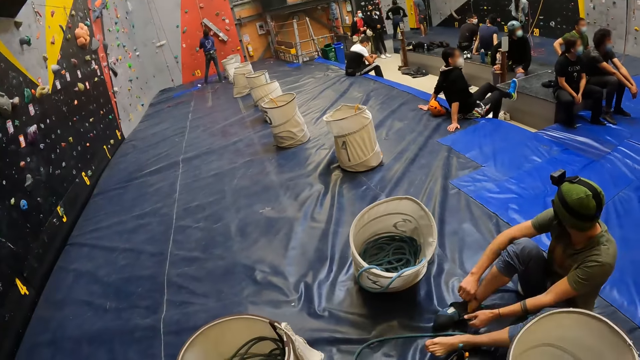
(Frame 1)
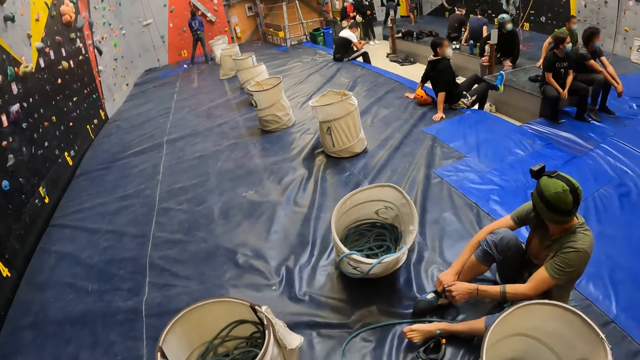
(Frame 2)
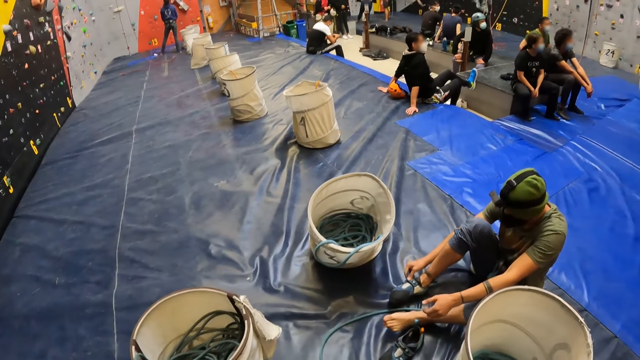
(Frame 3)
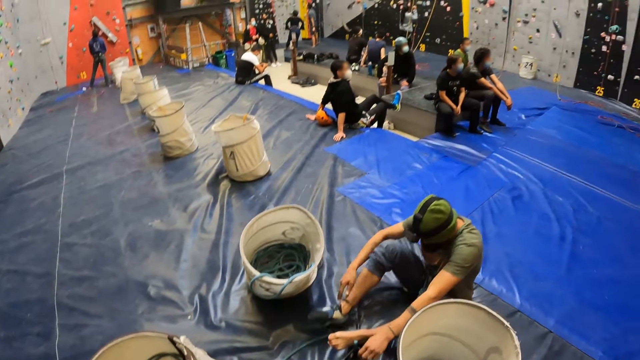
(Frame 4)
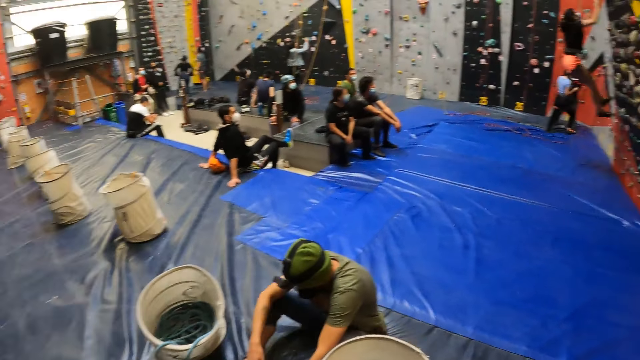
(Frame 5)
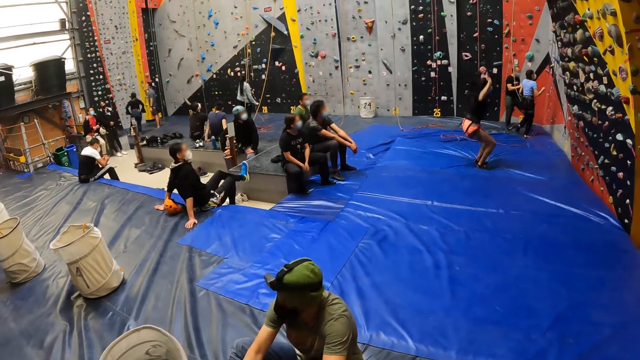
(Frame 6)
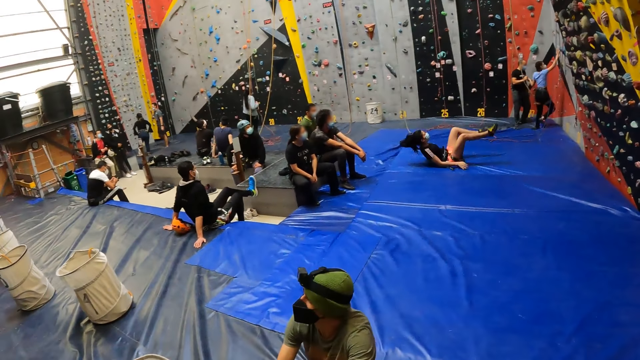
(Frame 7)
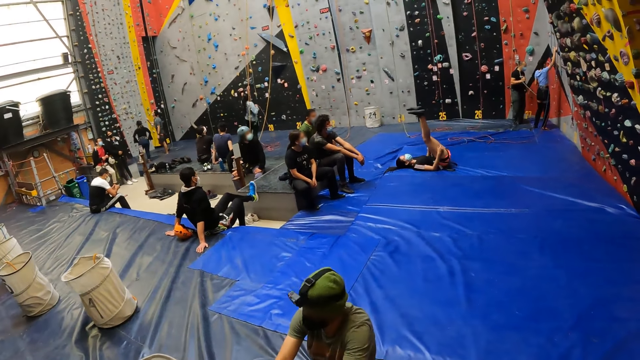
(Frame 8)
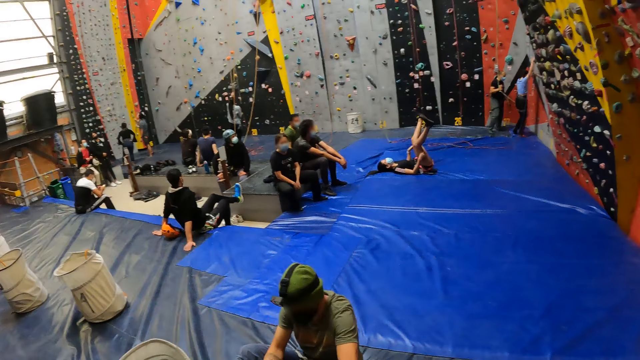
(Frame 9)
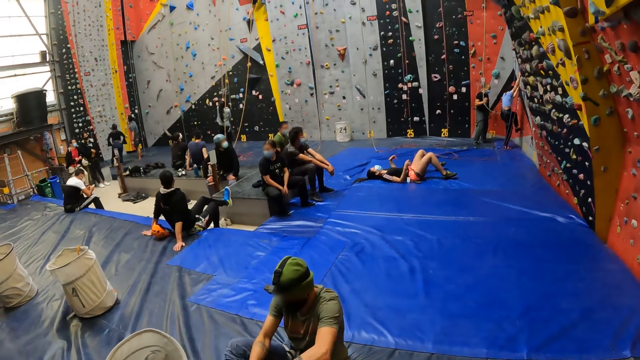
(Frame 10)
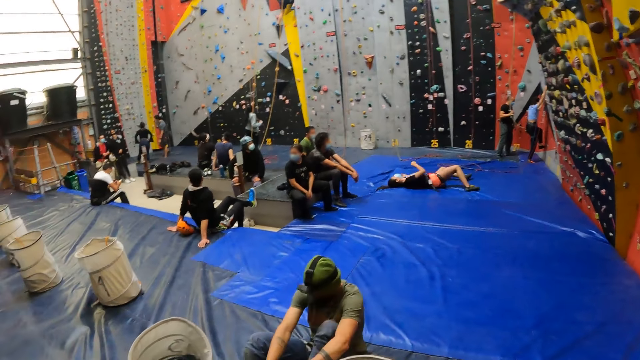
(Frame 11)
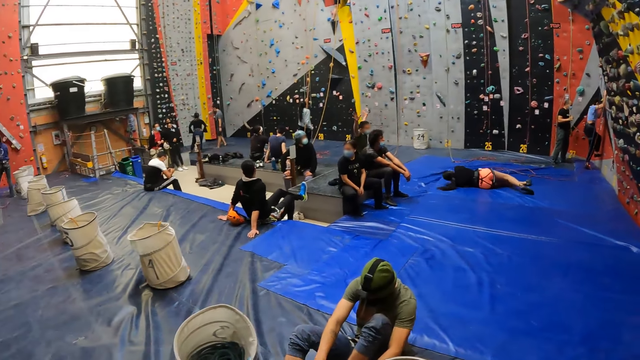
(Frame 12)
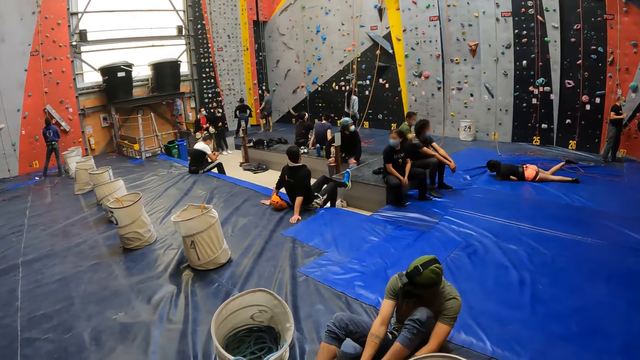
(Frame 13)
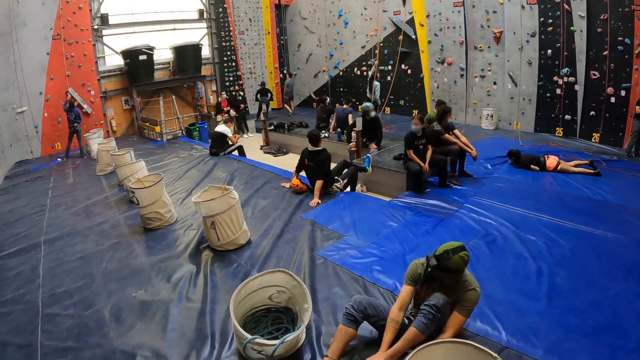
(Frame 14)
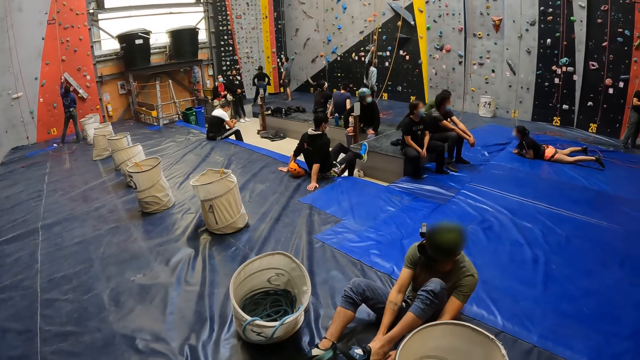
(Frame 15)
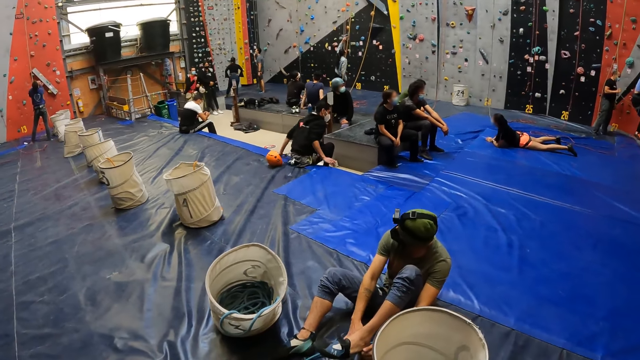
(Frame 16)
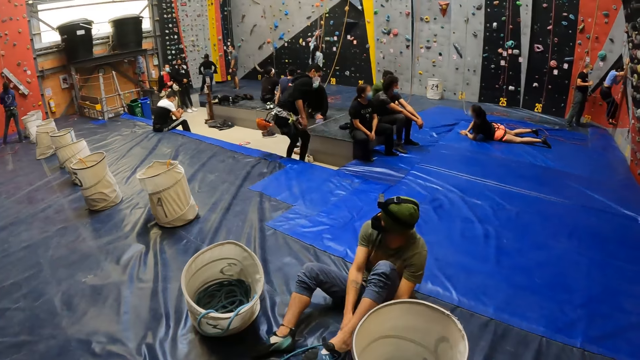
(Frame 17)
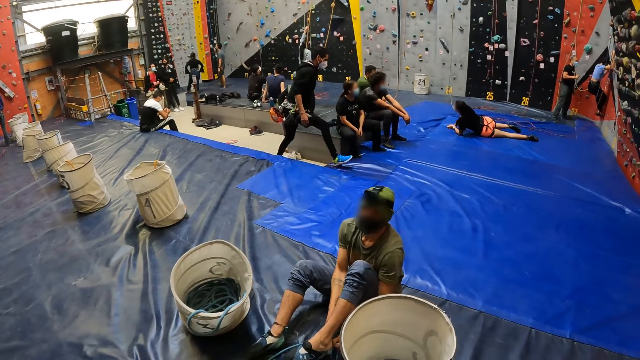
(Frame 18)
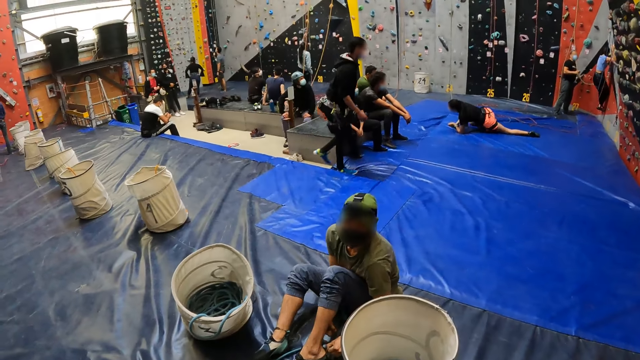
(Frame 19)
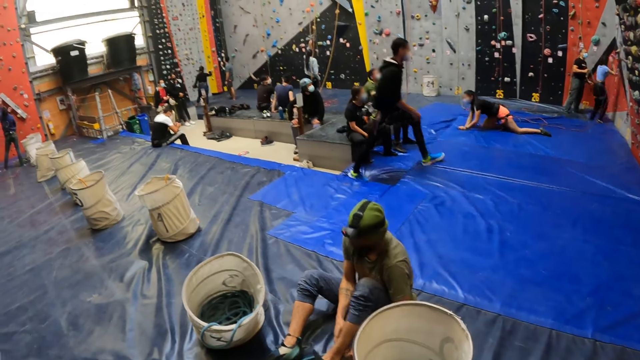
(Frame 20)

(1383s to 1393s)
A woman jumps down. The camera wearer looks at a man.

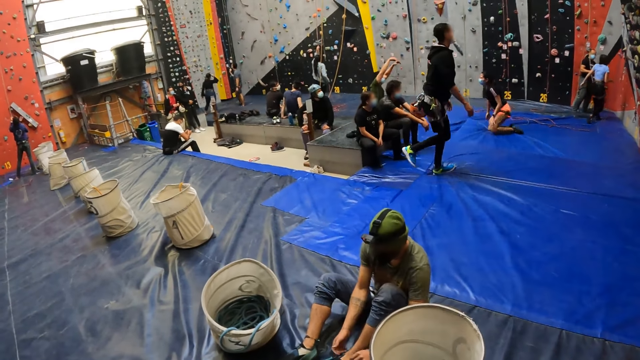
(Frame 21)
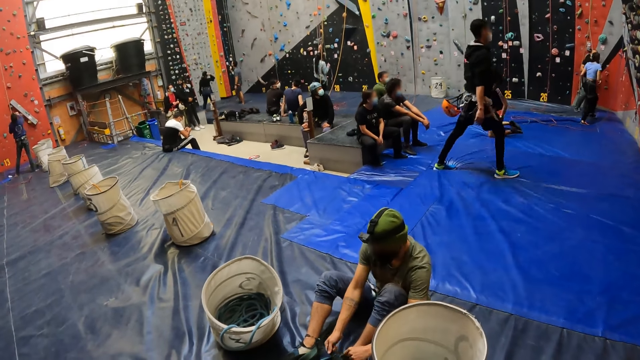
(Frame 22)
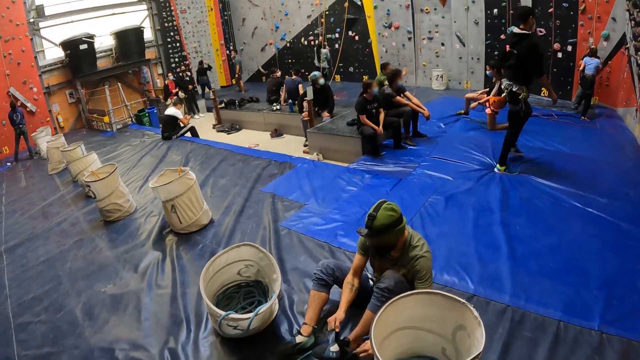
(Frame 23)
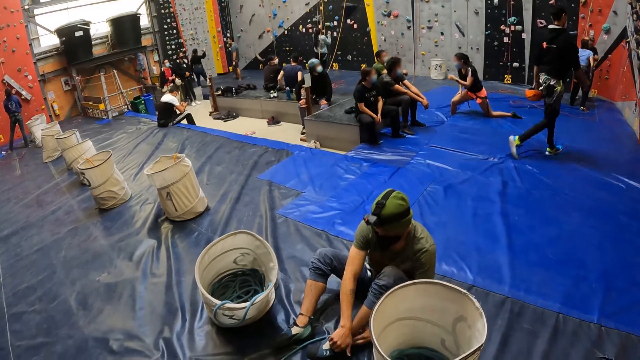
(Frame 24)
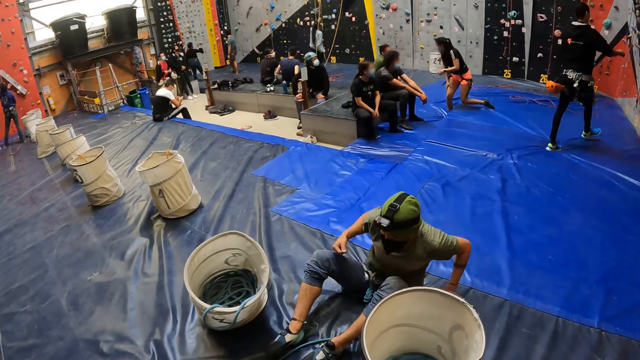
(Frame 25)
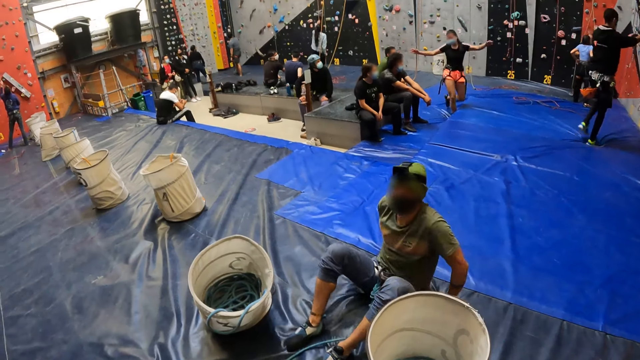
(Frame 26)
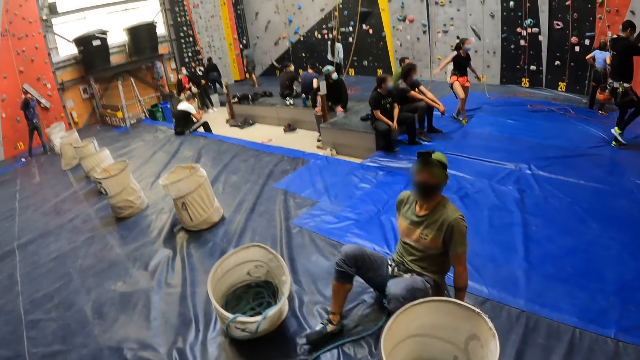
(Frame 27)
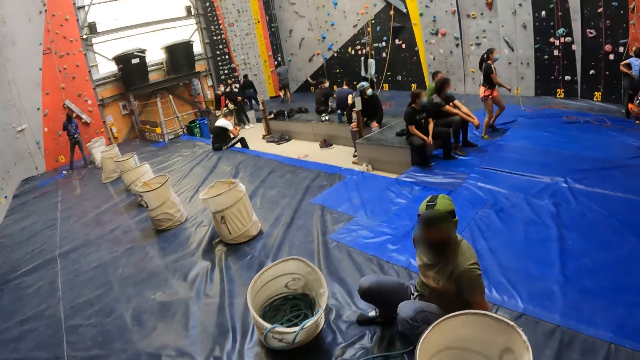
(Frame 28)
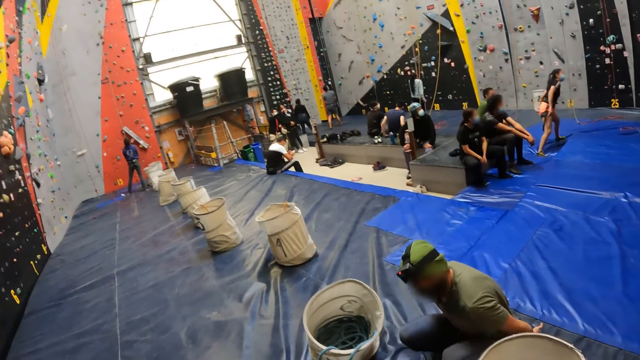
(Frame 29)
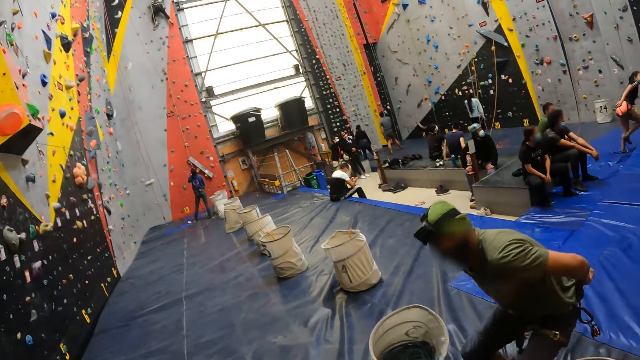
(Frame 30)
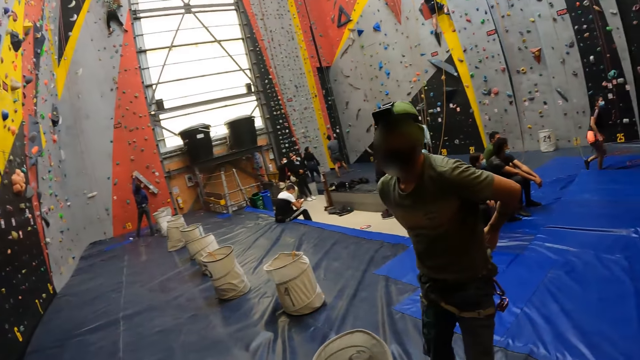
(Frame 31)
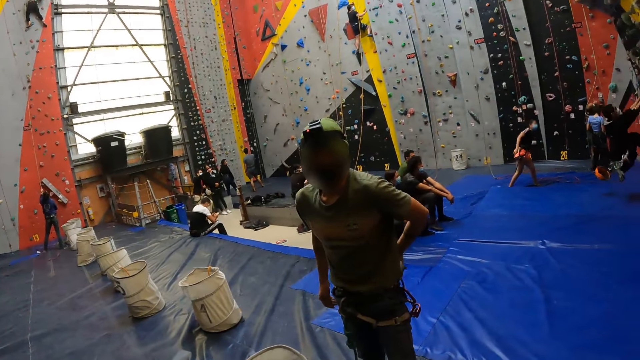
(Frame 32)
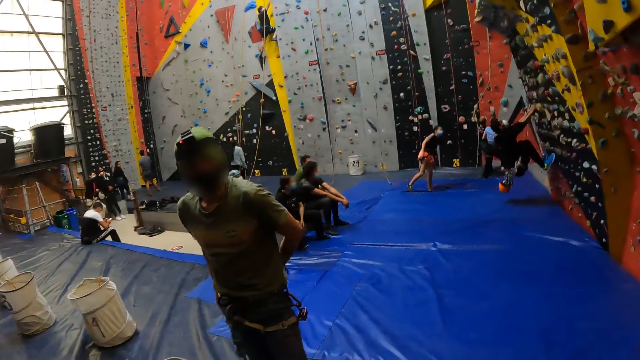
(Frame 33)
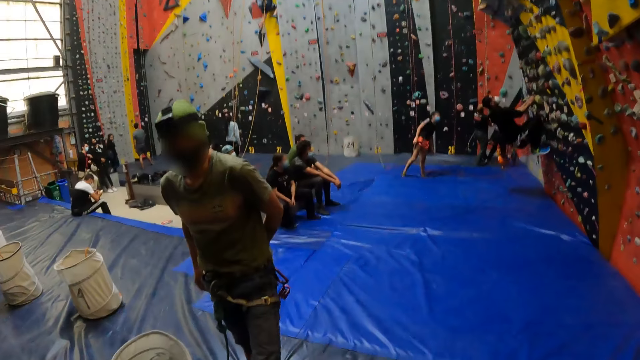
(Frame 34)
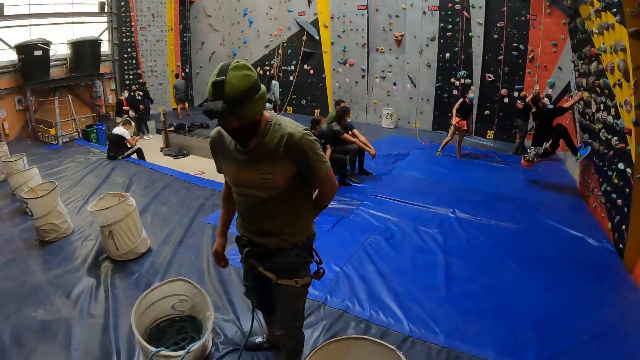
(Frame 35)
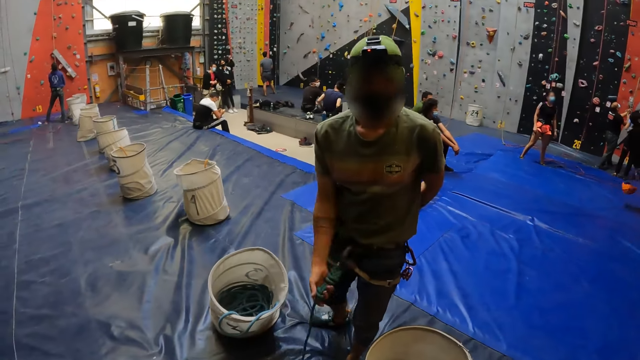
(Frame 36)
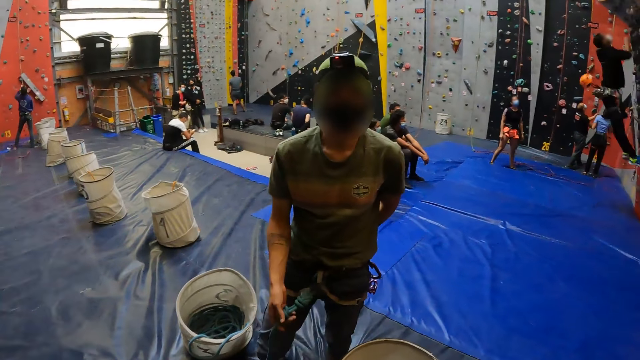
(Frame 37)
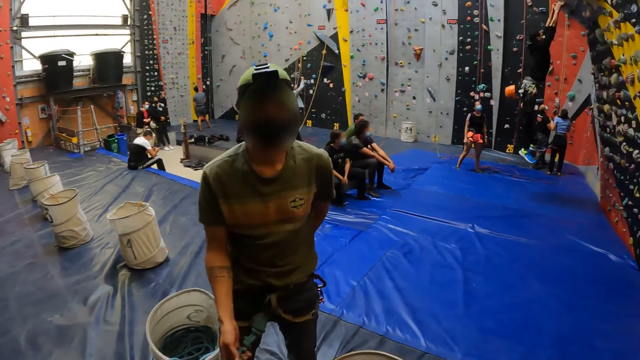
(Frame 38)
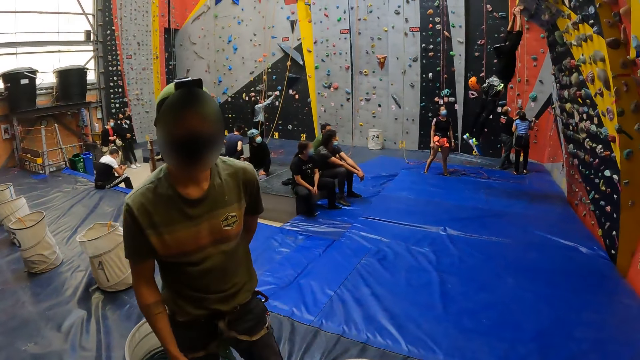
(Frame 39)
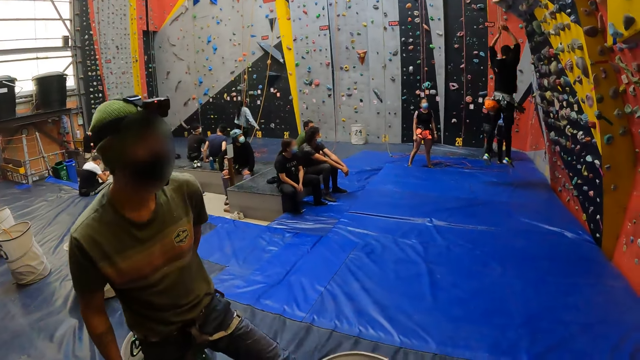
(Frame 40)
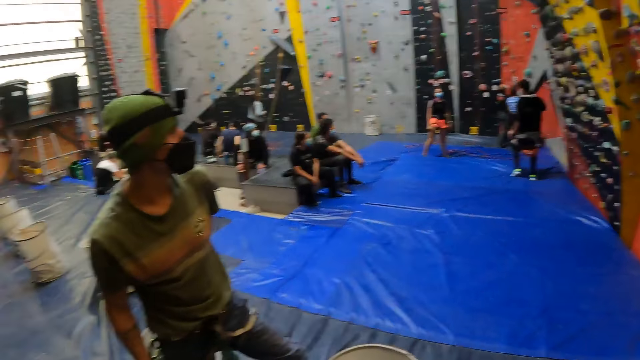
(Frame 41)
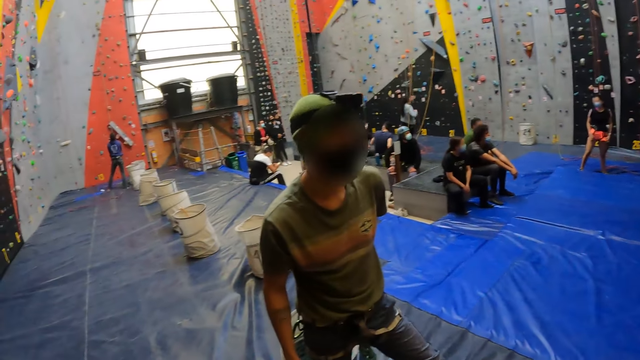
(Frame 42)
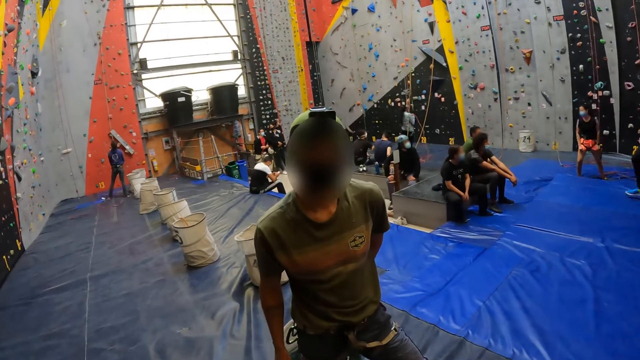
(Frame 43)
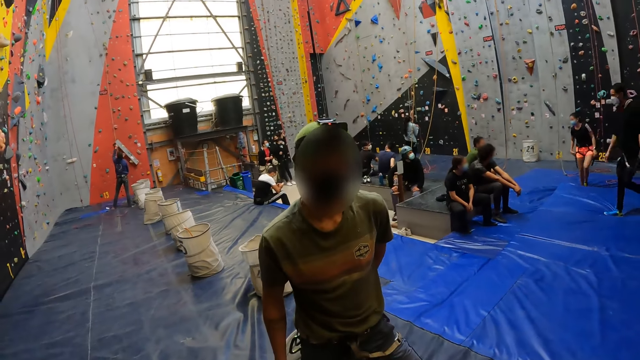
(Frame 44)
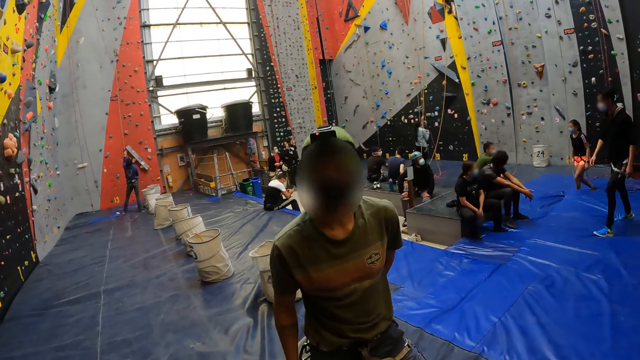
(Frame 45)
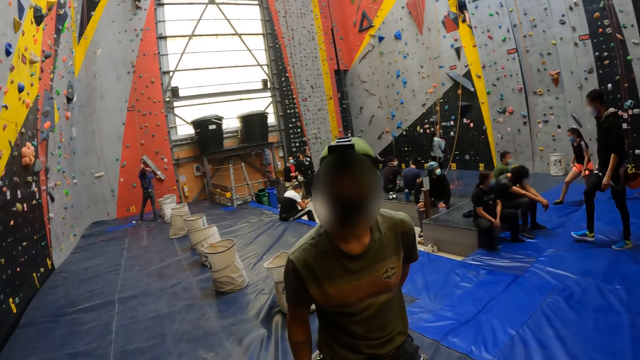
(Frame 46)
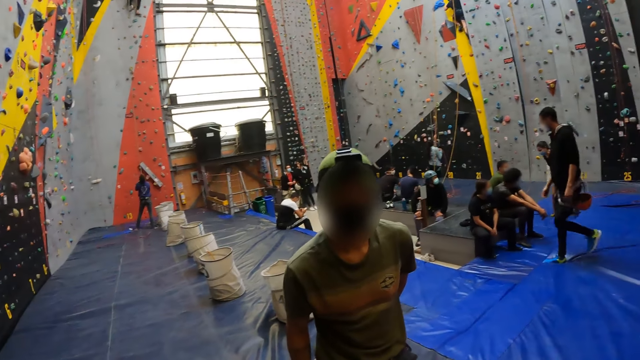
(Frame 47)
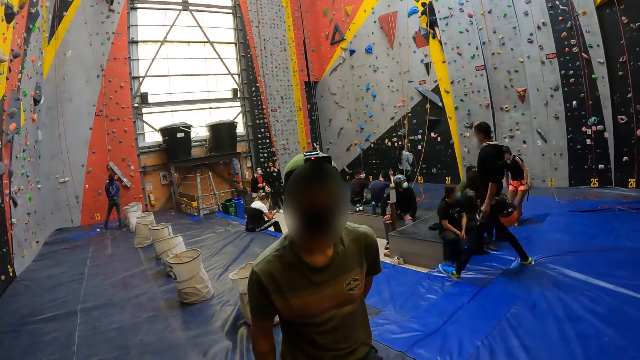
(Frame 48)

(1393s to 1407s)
A man stands up. The camera wearer looks at the man. The man shows the camera wearer a rope and converses to the camera wearer.
